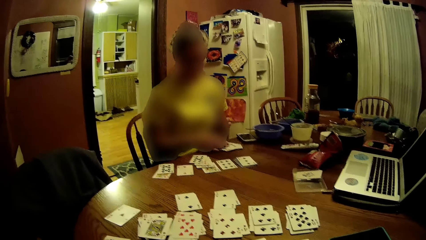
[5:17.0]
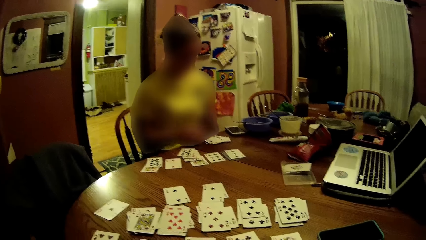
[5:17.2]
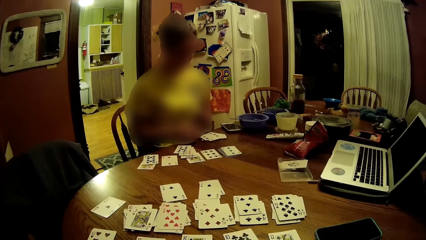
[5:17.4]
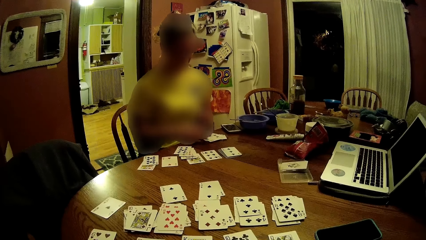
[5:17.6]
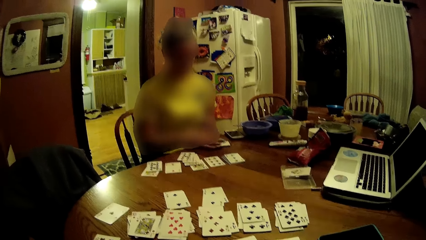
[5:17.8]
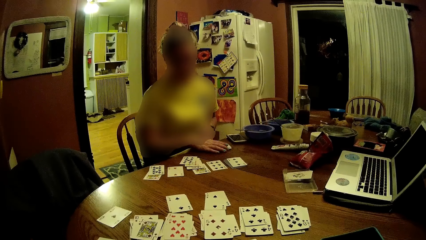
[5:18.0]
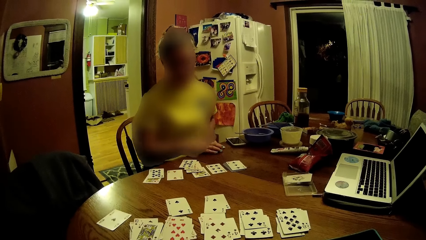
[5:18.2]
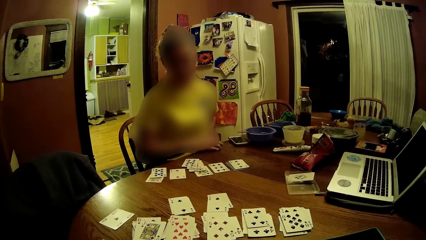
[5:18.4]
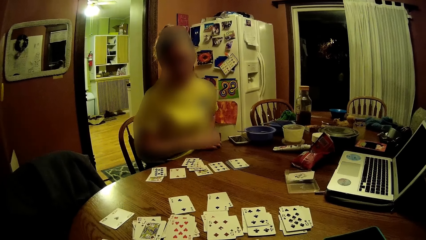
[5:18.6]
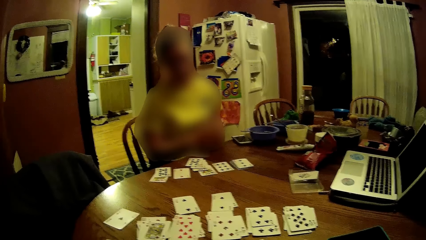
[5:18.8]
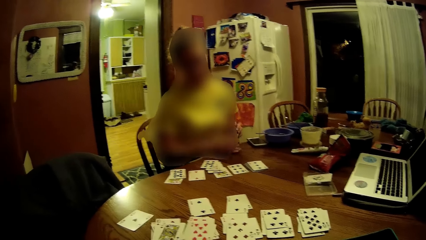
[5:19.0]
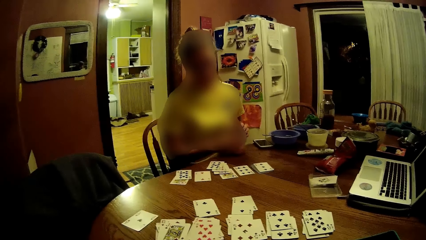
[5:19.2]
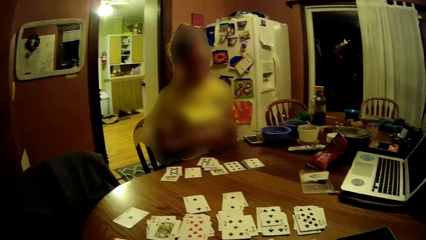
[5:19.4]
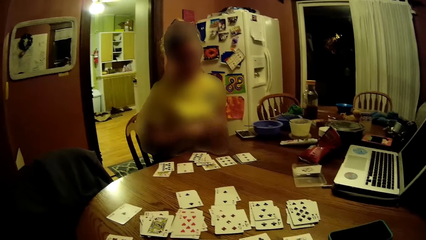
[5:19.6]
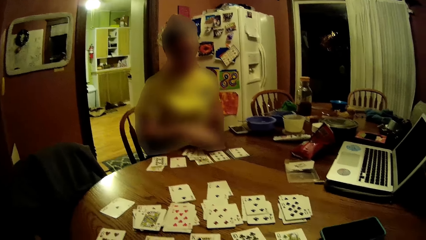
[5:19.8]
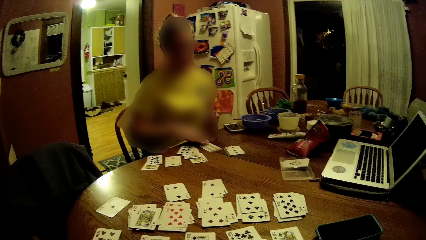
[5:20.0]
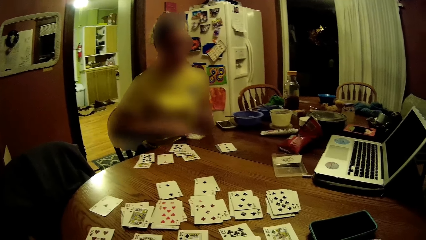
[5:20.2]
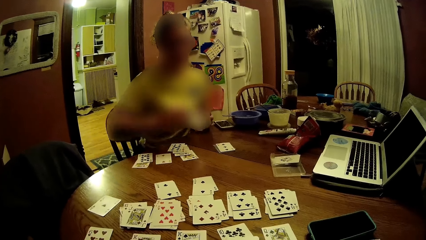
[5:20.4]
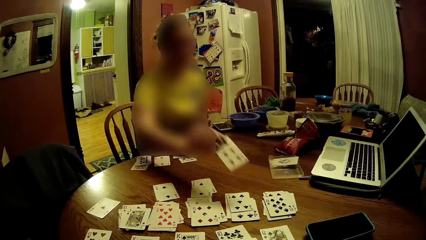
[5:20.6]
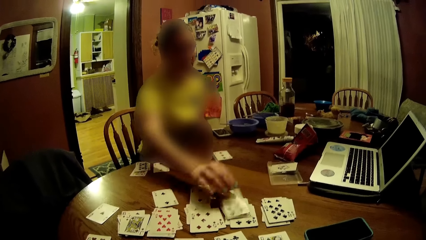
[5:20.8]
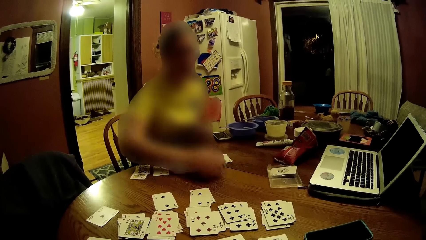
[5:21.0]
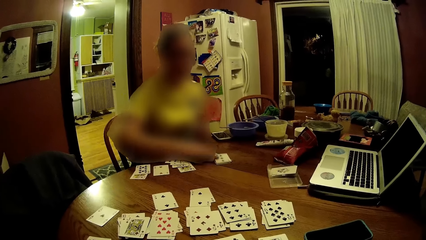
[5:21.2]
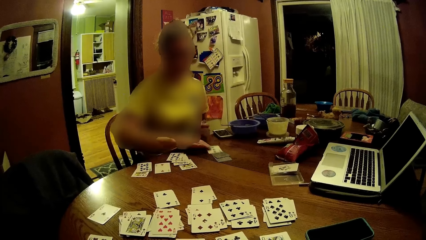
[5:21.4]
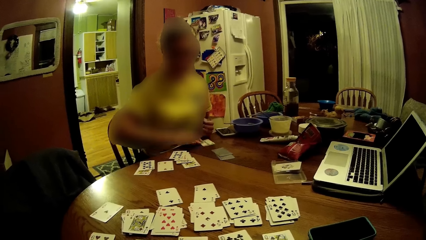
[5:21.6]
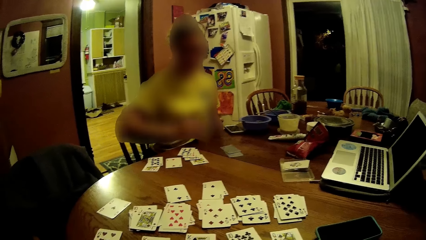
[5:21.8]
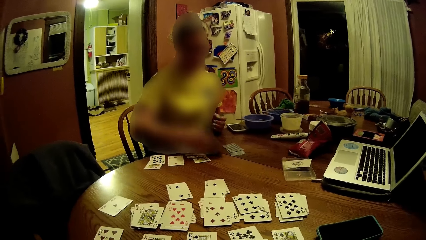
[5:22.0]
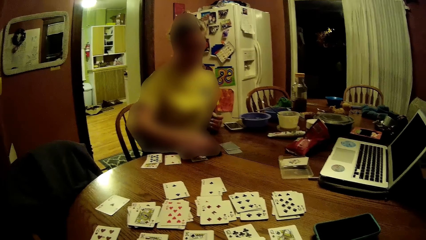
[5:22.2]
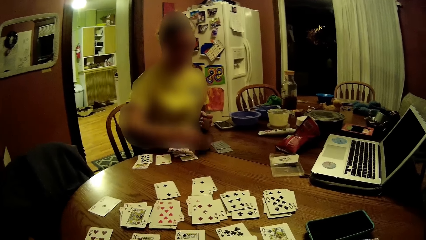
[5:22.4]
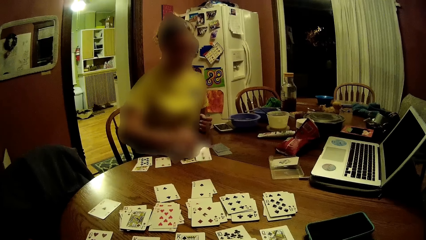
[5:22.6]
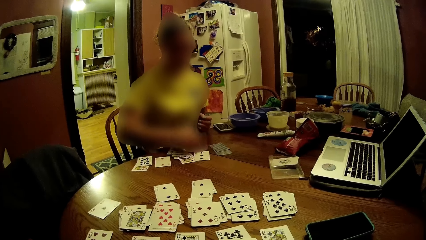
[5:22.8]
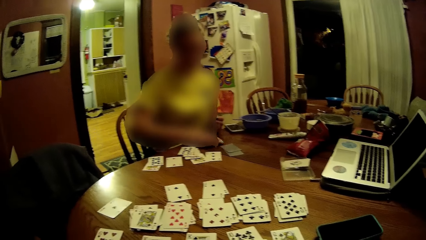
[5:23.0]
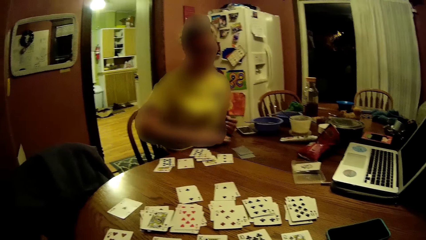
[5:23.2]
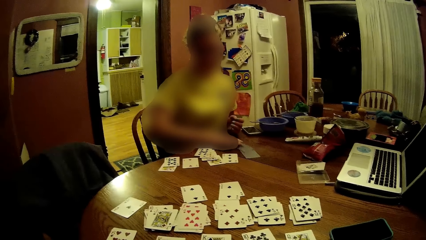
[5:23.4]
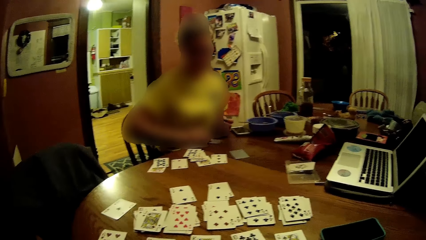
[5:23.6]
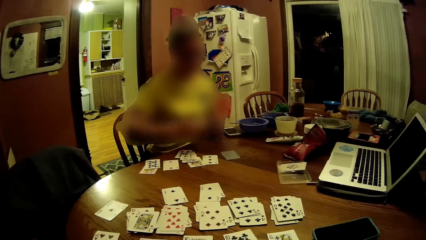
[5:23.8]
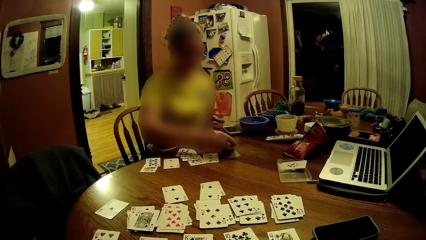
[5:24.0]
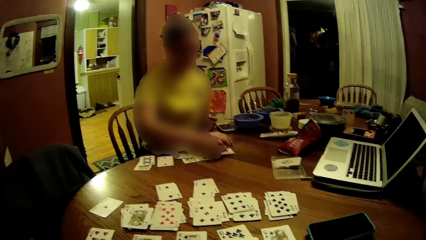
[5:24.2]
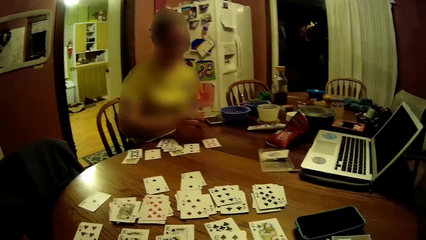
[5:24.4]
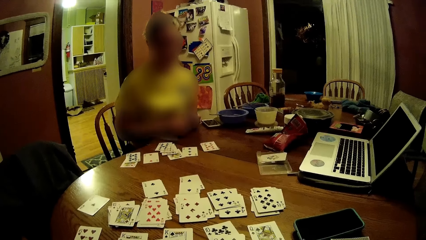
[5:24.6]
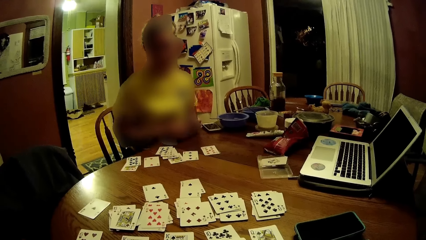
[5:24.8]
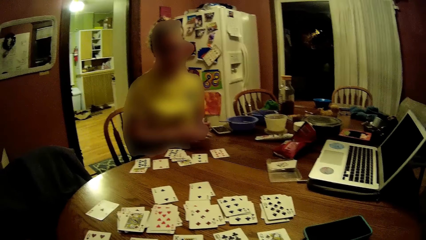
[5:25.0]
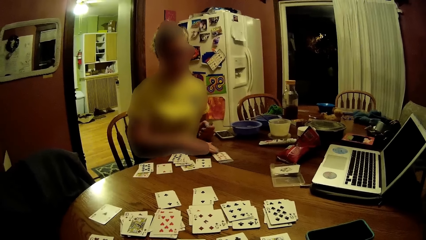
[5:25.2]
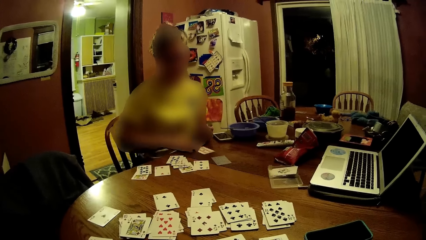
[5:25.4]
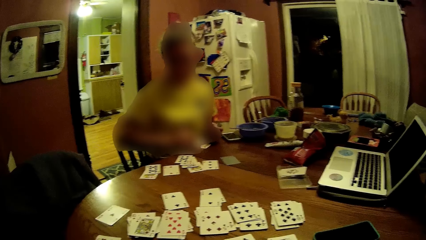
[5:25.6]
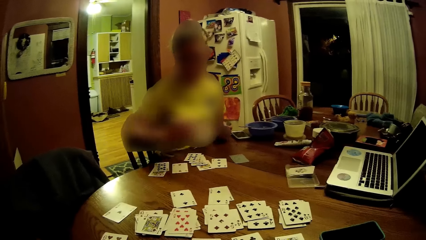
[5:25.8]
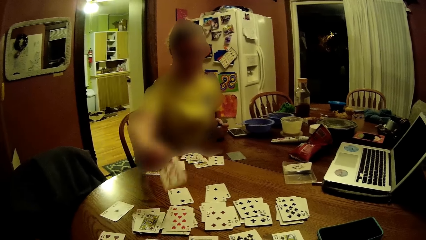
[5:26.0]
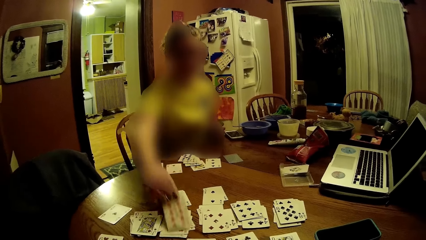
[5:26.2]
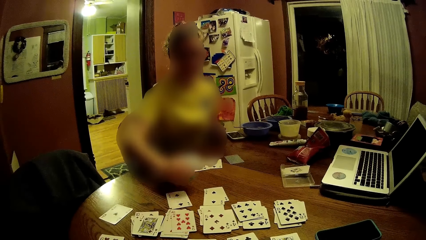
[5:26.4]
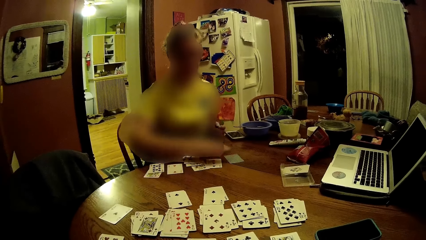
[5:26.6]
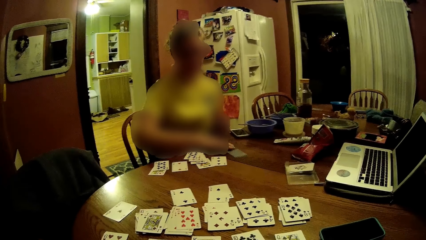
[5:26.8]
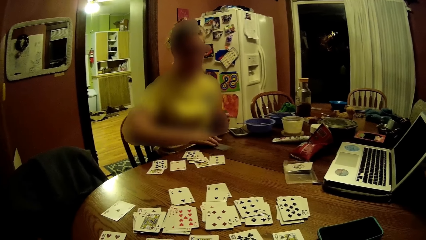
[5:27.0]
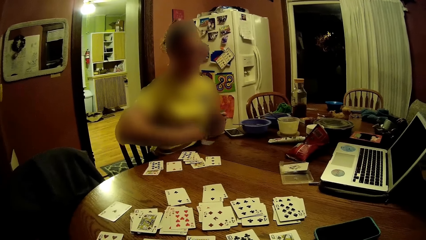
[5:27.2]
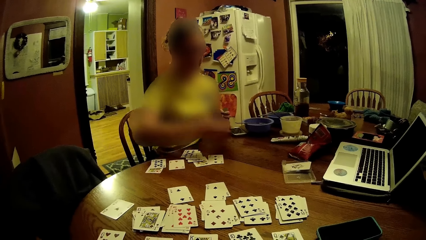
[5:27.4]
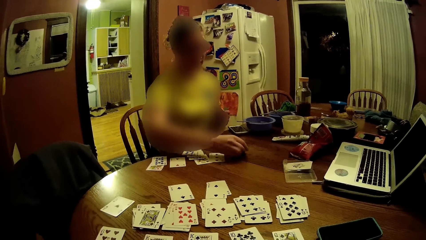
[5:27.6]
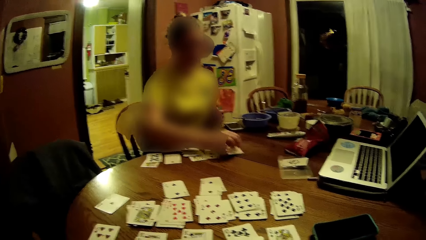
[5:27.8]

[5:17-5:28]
The woman drops some cards on the table with her right hand. She packs the cards from the table with her right hand. She hits the table with the cards. She picks up a card from the table with her right hand. She drops the card on the table with her right hand. She turns a card on the table with her right hand. She turns the card on the table with her right hand. She turns a card on the table with her right hand. She picks up a card from the table with her right hand. She drops the card on the table with her right hand. She turns a card on the table with her right hand.

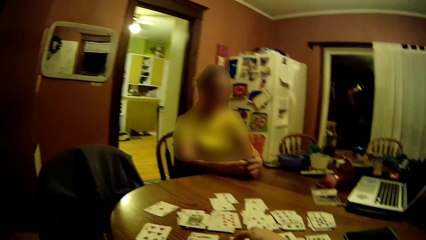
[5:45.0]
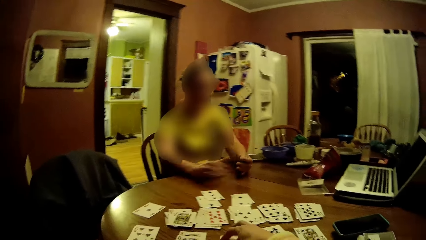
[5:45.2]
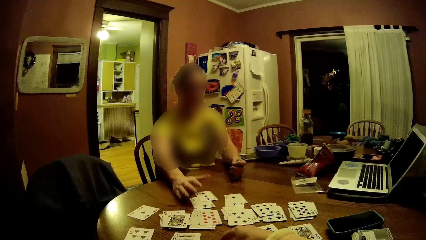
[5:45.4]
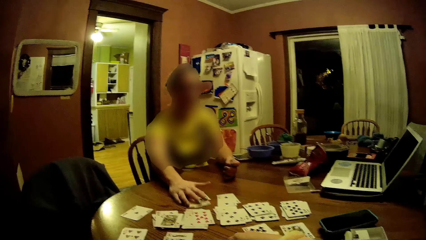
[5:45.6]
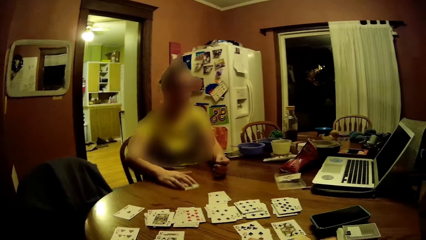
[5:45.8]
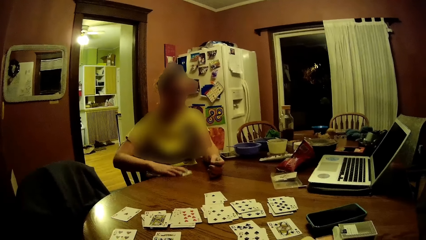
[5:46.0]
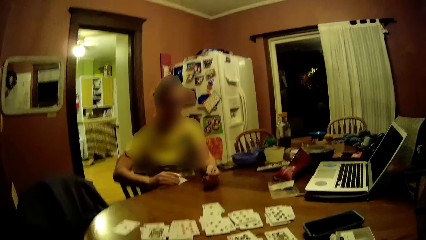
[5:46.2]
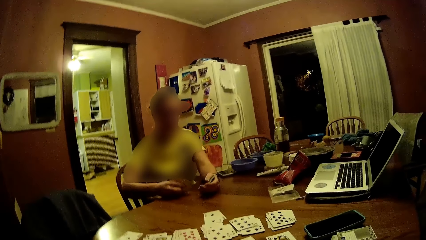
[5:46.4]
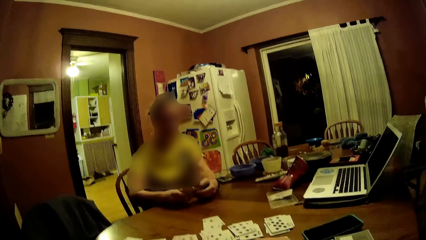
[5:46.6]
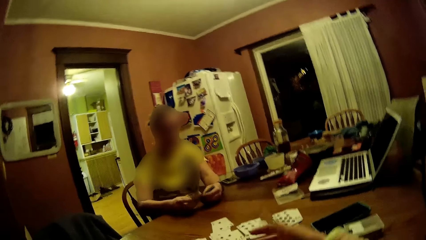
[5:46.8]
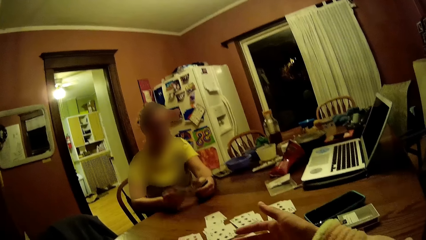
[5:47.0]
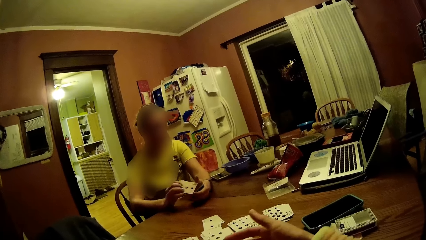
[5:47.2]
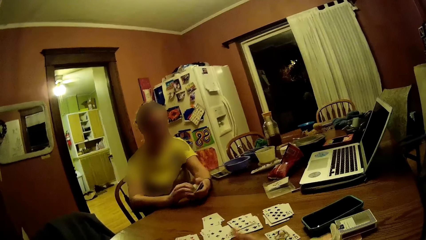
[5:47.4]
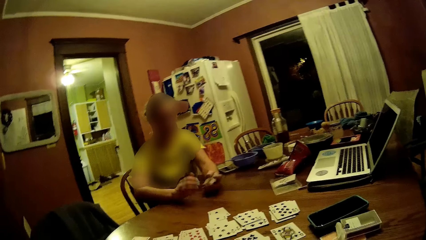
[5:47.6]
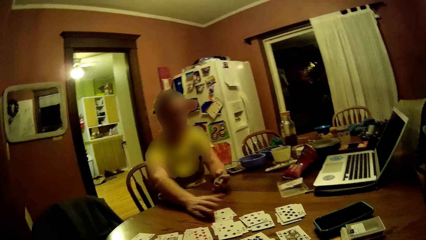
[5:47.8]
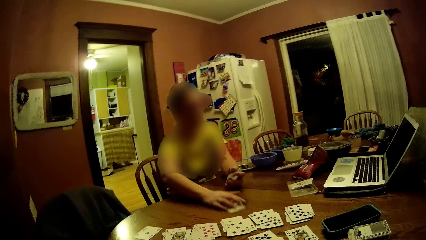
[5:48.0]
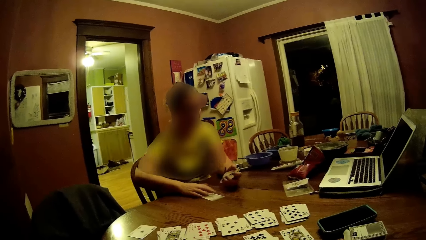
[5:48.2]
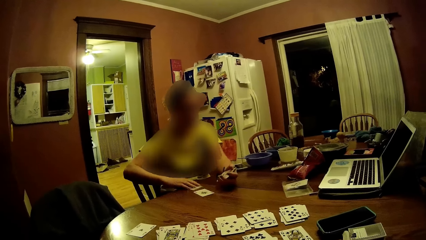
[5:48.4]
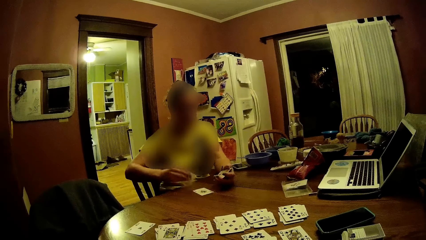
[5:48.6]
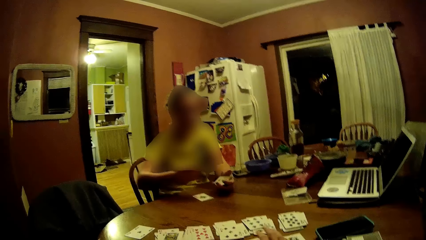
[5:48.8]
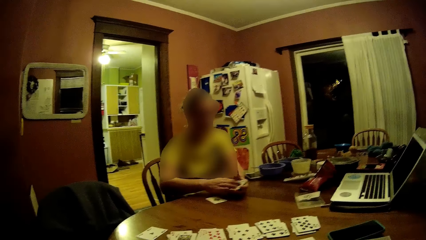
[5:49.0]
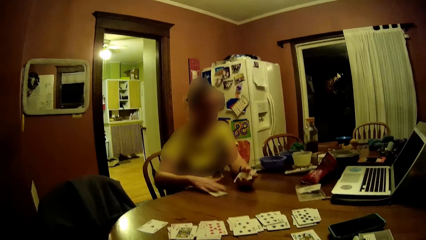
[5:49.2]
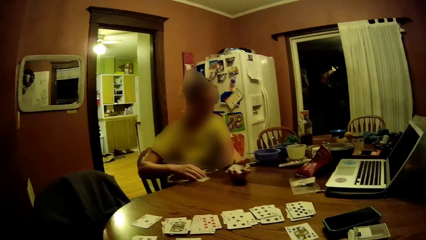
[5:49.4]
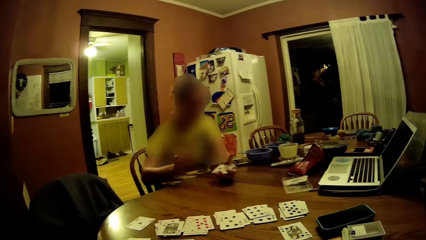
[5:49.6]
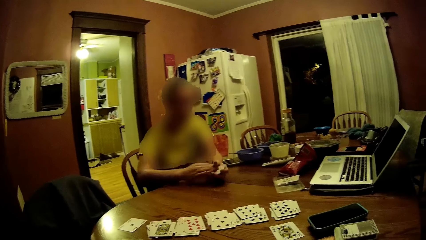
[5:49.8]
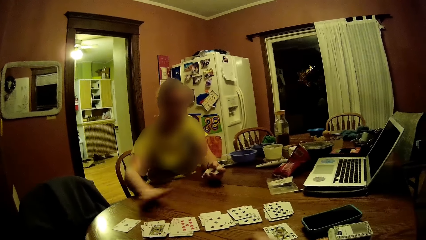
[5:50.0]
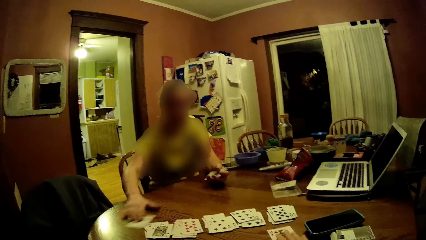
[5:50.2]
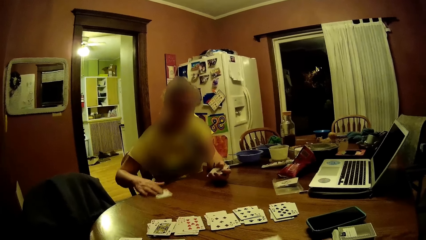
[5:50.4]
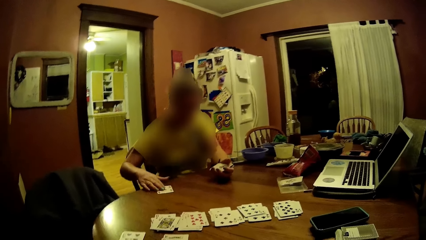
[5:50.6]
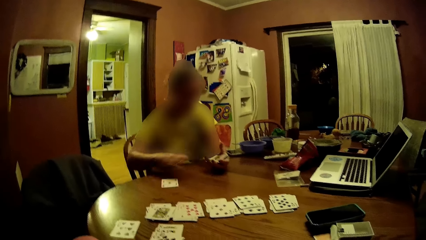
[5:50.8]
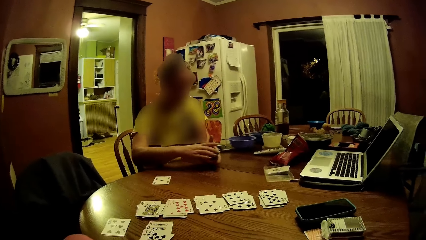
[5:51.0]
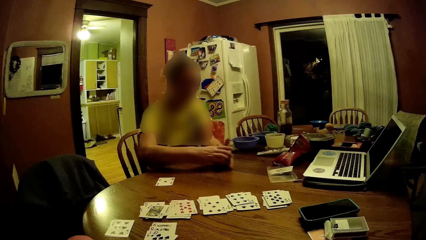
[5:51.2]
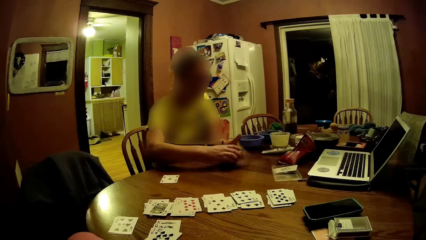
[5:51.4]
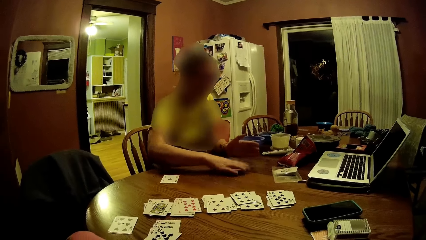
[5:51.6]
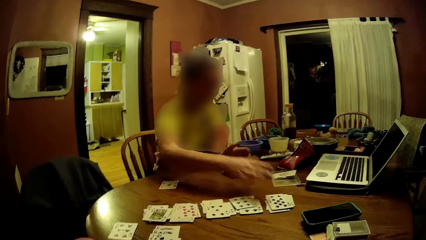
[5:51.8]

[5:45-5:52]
The woman packs the cards from the table into her left hand. She packs the cards from the table into her left hand again. She picks a card from the table into her left hand. She moves a card on the table with her right hand. The camera wearer picks up a card from the table with her right hand. The woman drops the cards on the table with her right hand.
